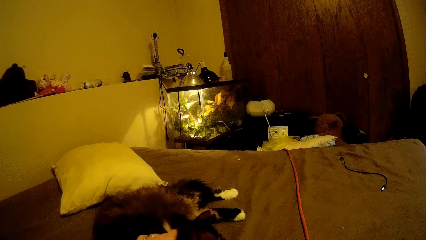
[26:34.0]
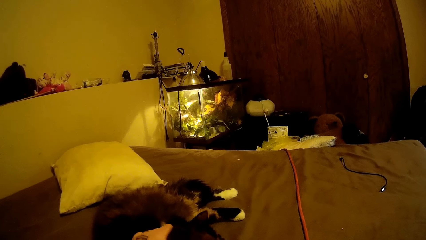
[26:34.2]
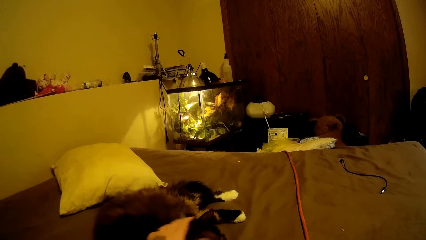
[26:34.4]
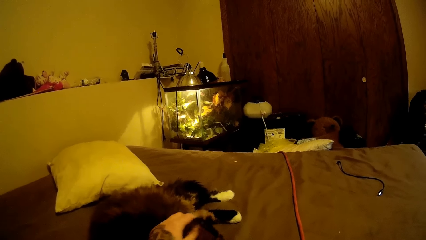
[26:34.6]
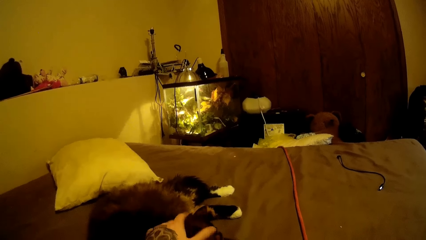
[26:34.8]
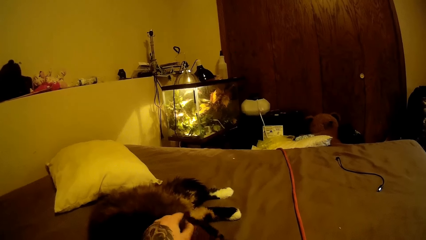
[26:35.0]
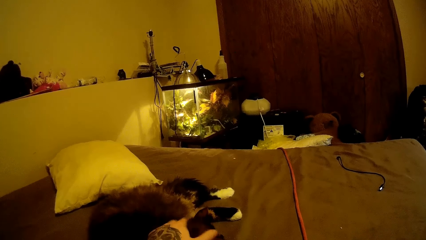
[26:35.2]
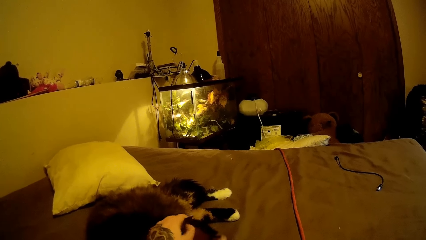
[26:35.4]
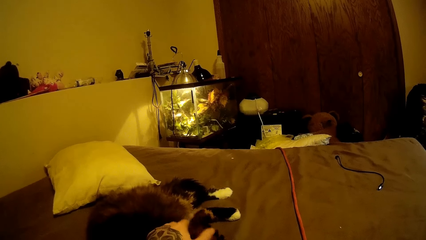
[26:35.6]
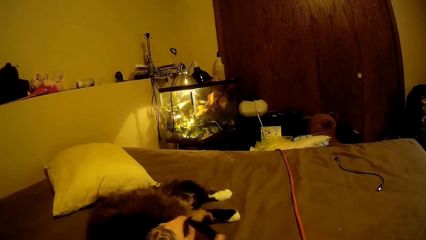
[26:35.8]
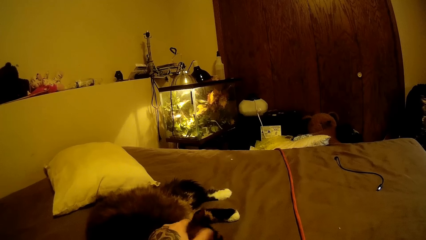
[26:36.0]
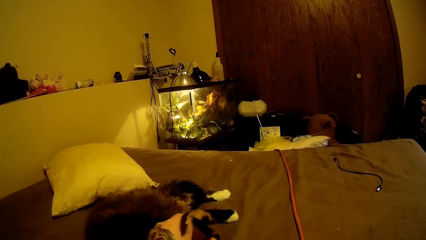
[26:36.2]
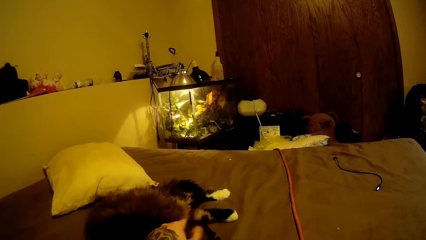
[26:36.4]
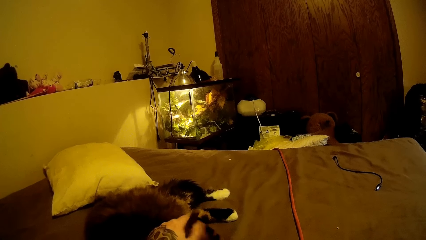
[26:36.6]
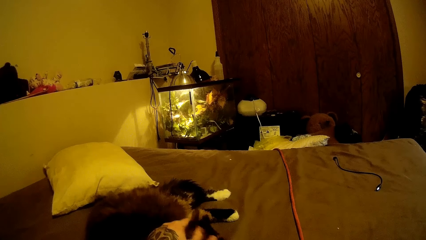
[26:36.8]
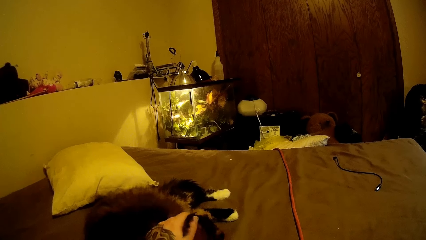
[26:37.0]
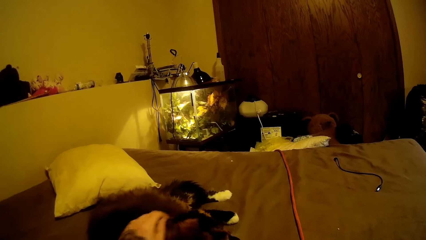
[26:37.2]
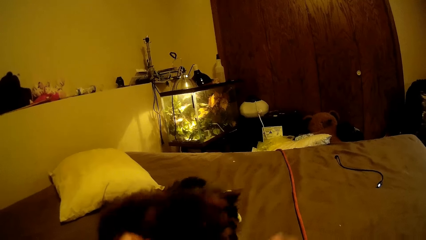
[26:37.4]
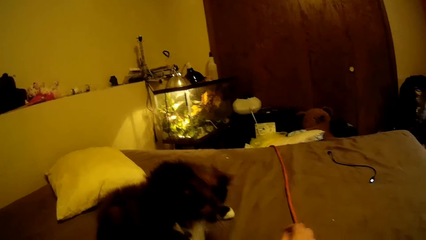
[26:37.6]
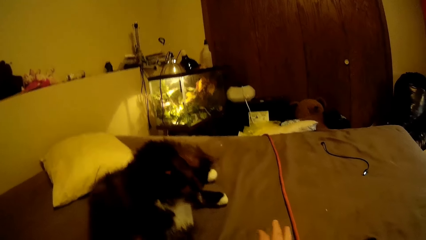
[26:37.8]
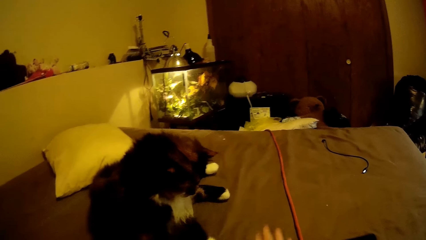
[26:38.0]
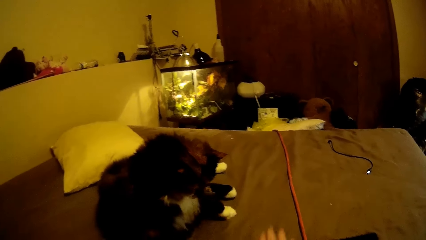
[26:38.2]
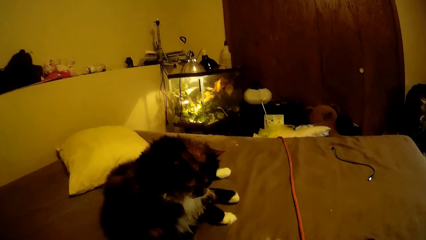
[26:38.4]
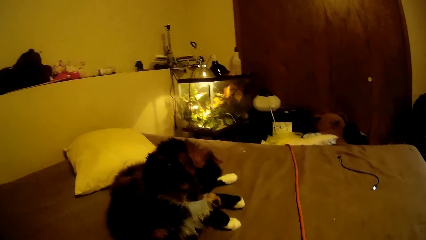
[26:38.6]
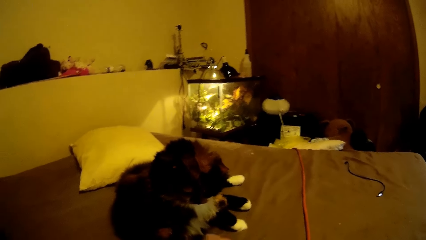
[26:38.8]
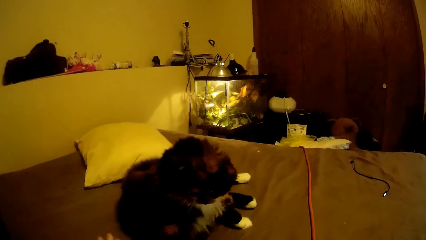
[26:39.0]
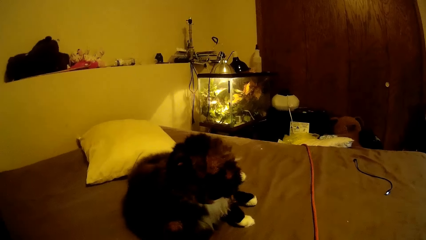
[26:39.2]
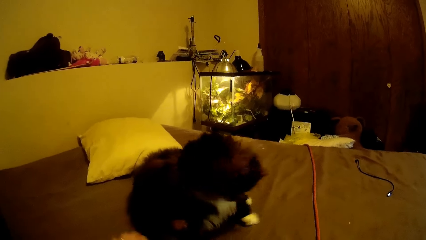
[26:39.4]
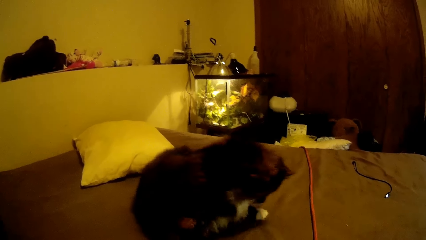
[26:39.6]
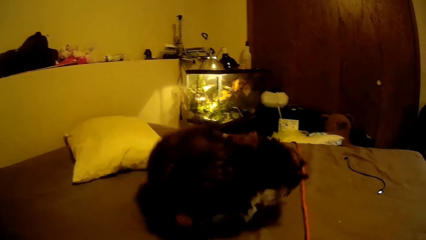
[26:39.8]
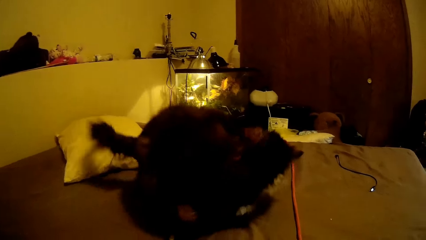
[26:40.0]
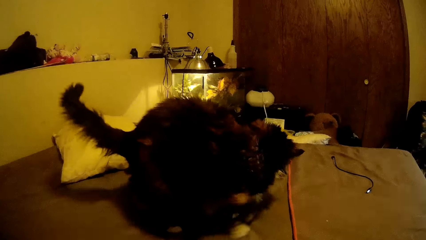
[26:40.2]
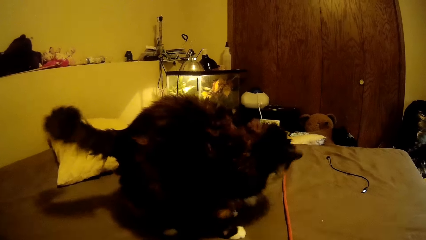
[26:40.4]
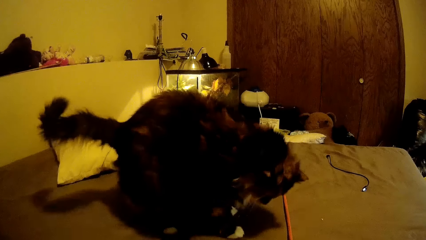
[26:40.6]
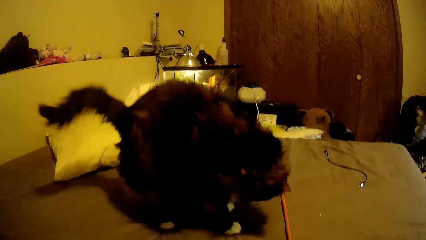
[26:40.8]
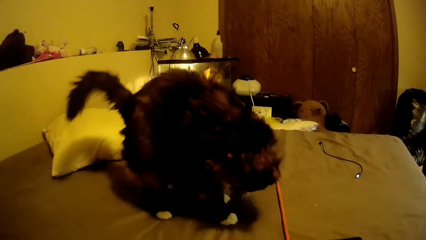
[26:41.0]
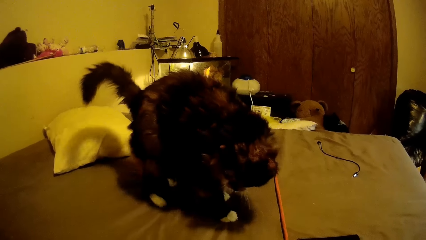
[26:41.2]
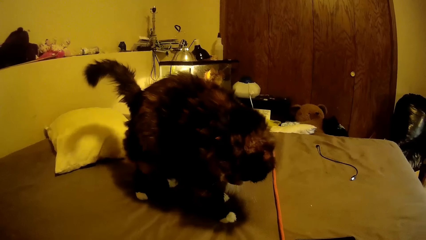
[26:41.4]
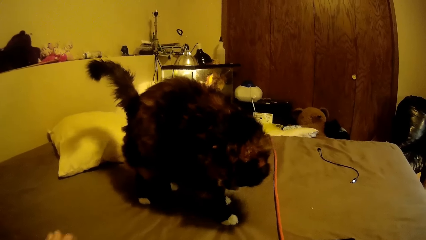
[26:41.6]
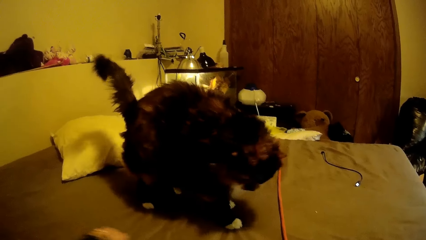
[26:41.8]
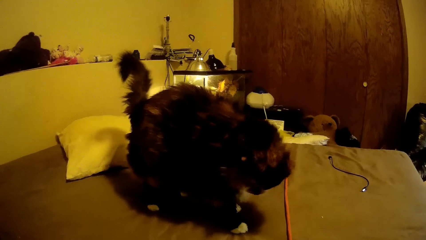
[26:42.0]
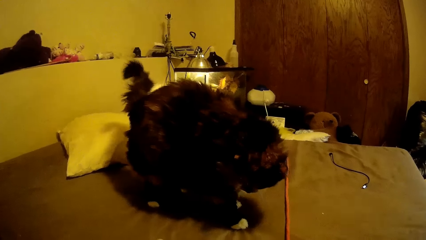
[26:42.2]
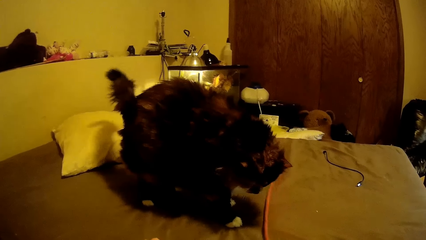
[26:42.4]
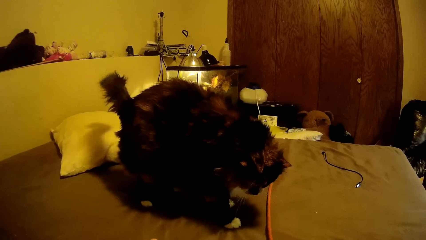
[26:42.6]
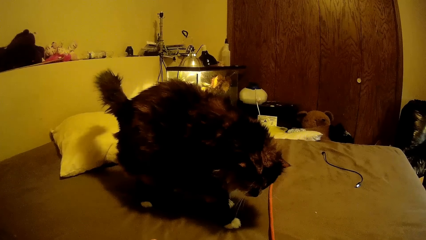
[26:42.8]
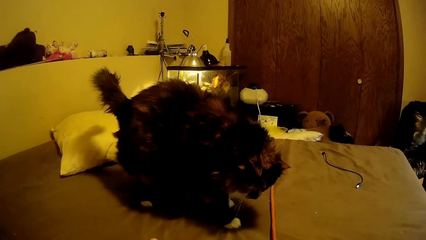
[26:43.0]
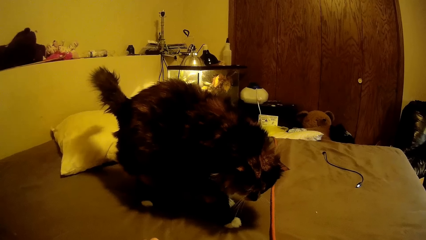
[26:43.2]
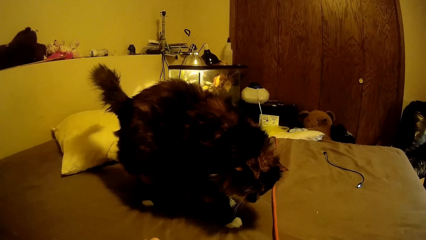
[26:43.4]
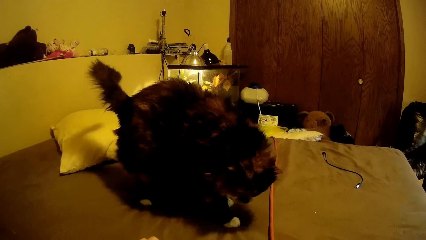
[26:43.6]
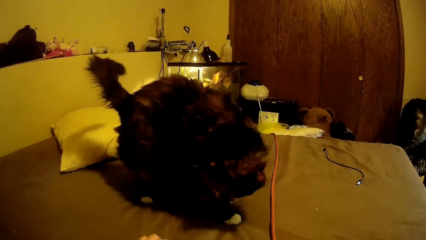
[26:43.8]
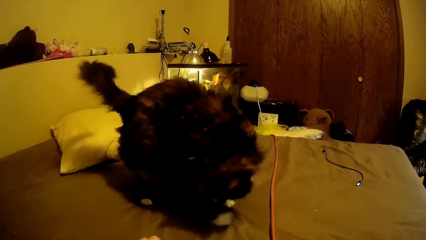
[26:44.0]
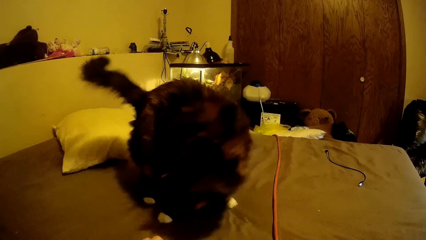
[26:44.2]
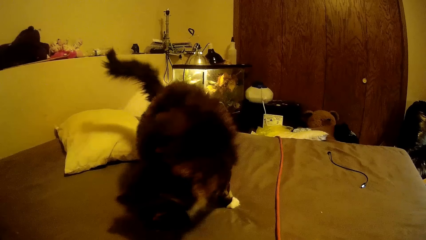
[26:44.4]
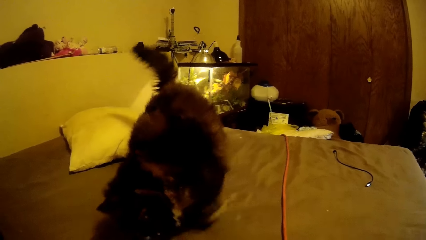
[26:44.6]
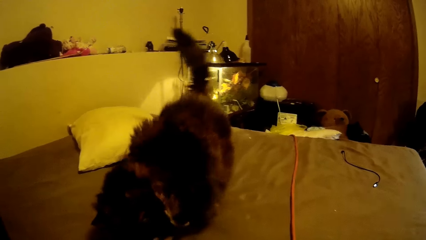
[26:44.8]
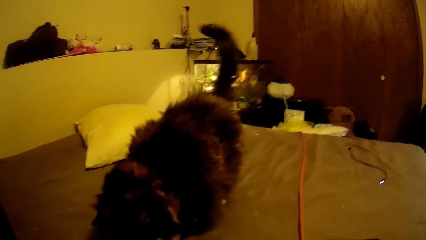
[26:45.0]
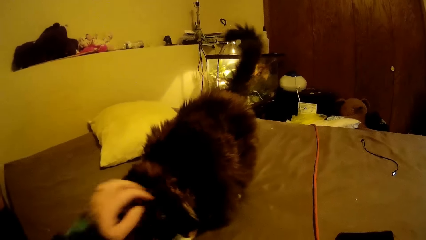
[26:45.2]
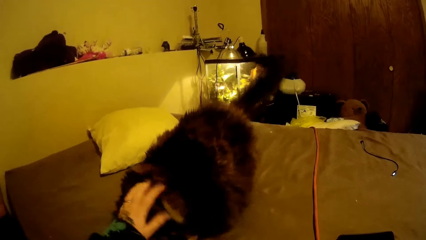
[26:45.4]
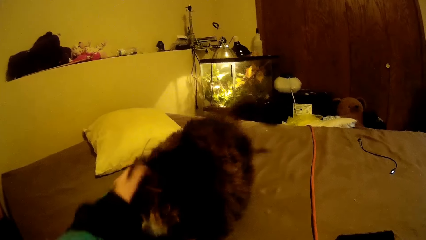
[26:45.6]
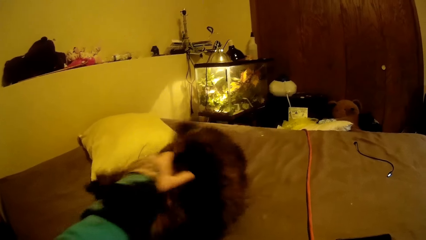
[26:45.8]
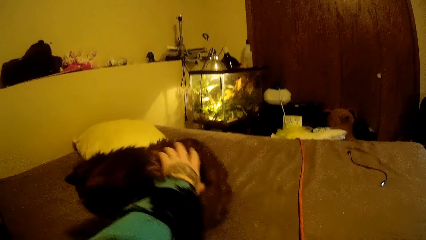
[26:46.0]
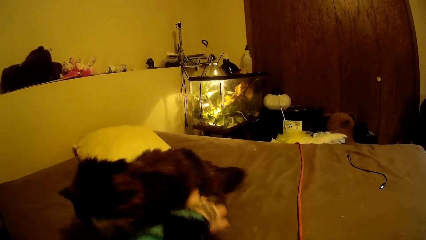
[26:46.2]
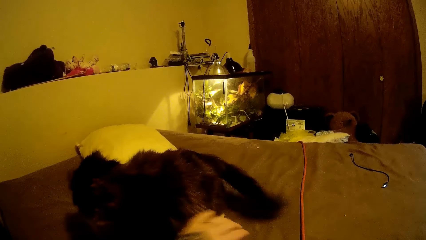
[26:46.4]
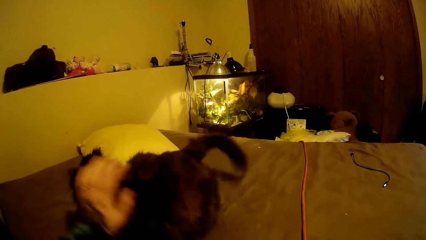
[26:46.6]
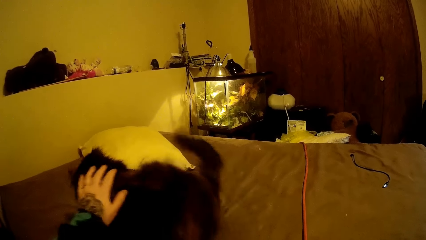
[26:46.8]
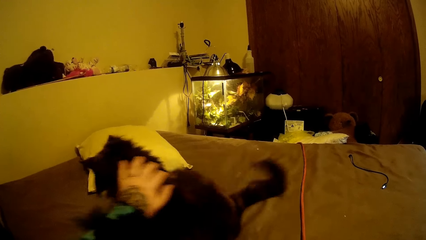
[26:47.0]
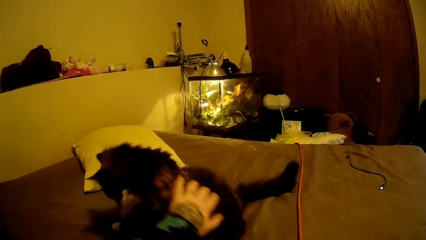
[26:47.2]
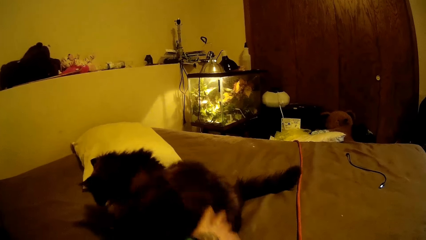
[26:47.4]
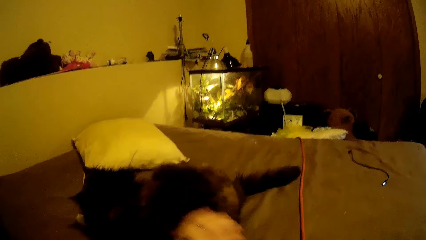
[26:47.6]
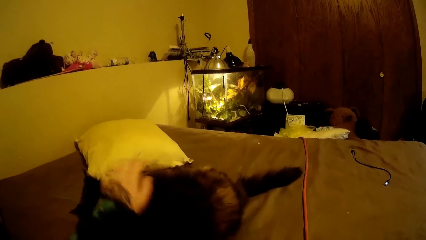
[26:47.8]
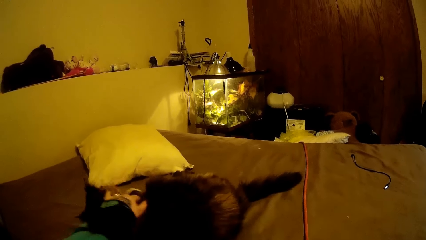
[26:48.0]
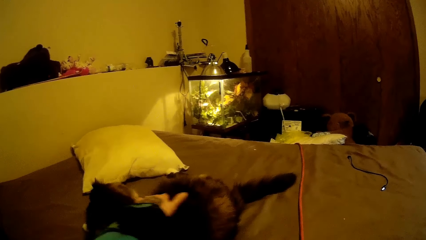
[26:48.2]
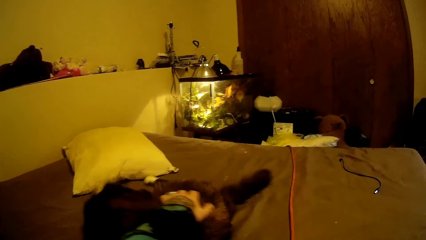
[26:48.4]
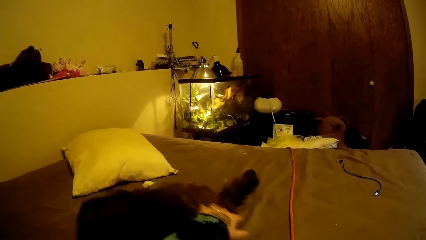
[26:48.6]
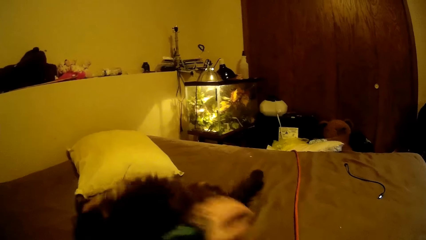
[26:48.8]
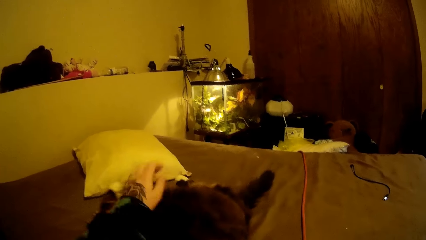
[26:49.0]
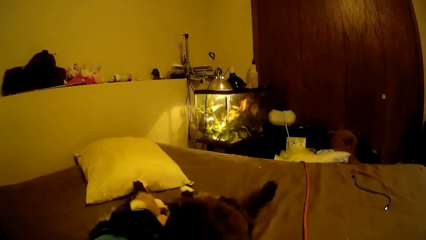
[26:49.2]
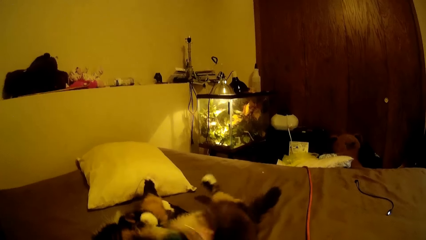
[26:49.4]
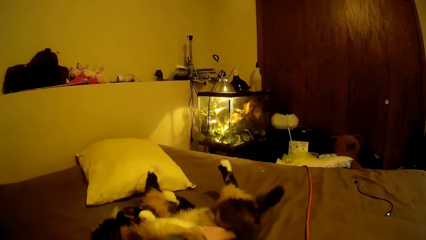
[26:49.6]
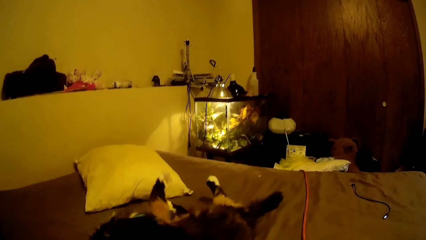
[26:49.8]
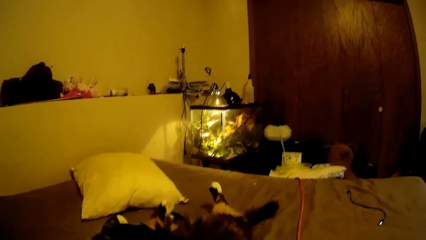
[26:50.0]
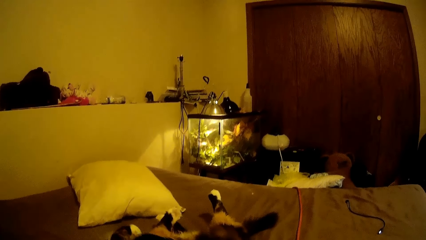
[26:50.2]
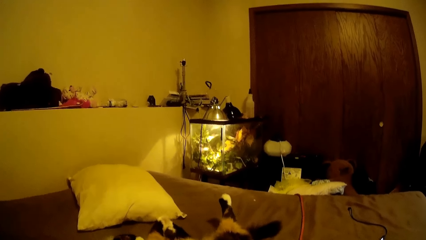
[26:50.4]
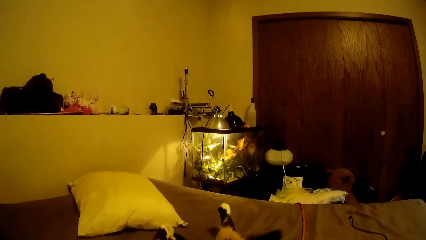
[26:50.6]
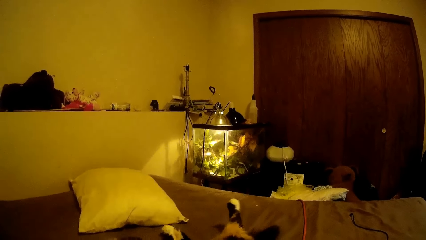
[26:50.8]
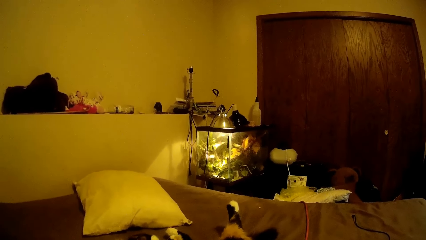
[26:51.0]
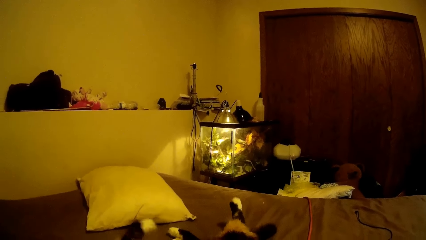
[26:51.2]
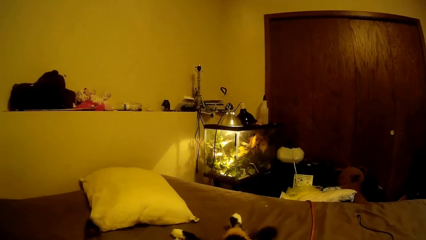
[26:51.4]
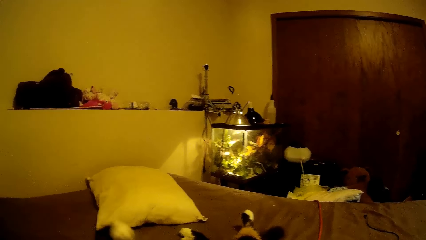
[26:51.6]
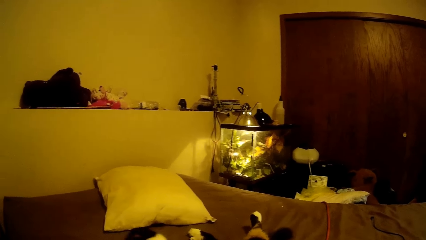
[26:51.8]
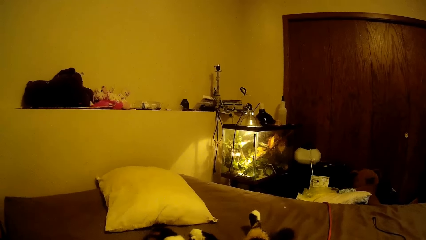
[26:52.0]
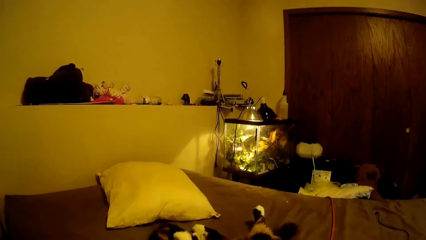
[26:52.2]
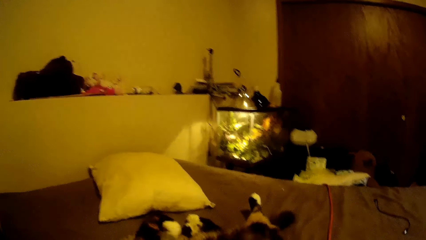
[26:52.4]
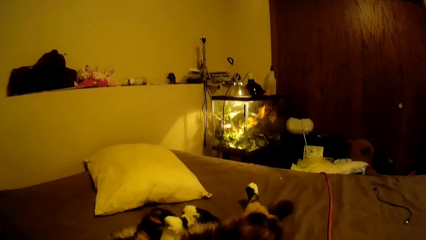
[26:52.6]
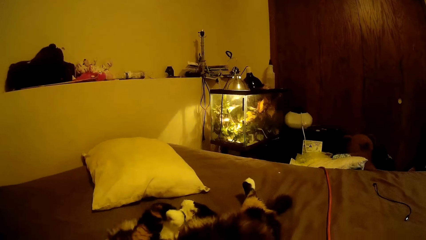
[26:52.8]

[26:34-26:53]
A cat stands on the bed. The camera wearer looks at the cat. She pets the cat on the bed with her left hand. She plays with the cat. The cat sits on the bed. The cat lies on the bed.
